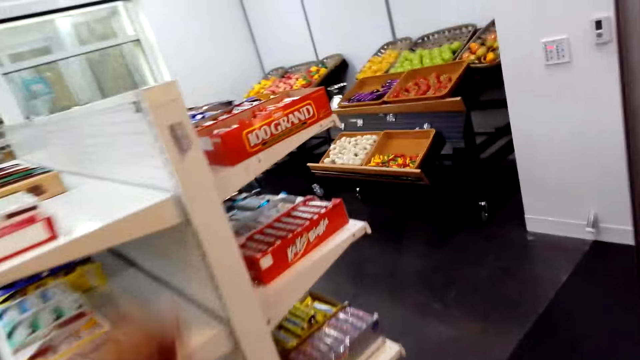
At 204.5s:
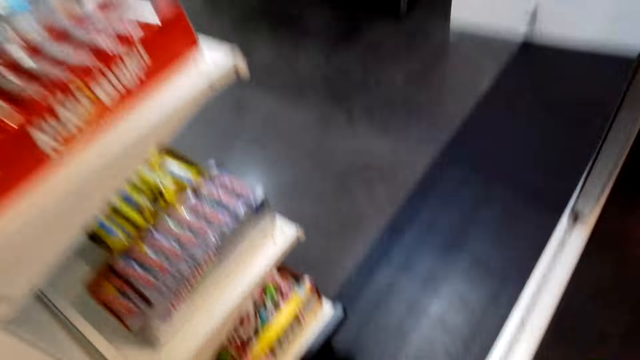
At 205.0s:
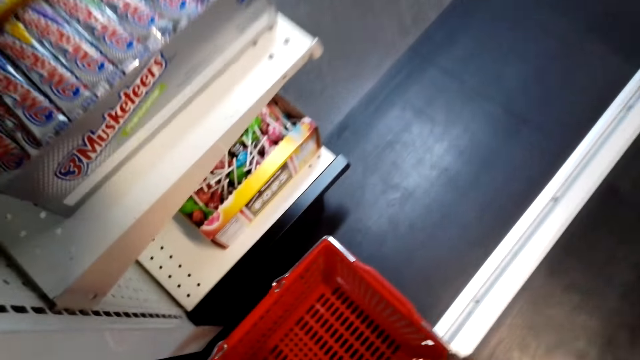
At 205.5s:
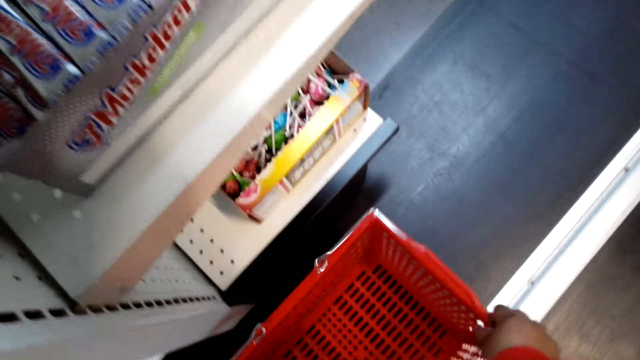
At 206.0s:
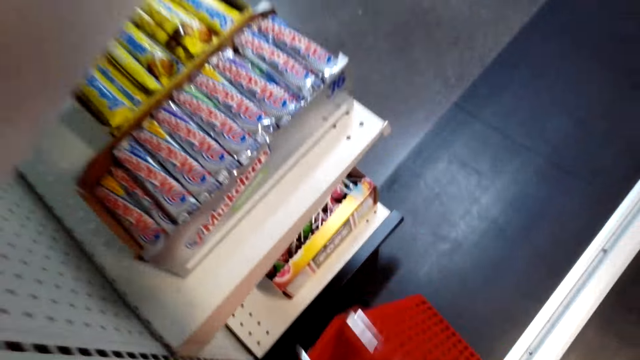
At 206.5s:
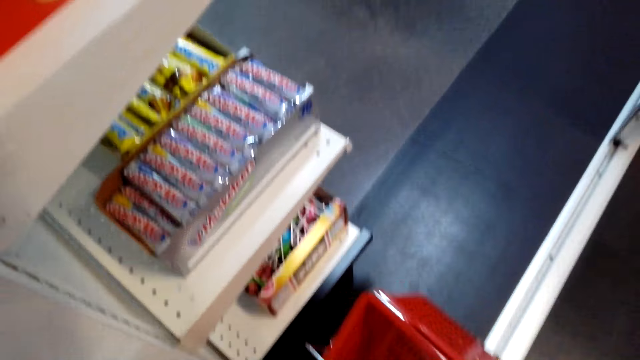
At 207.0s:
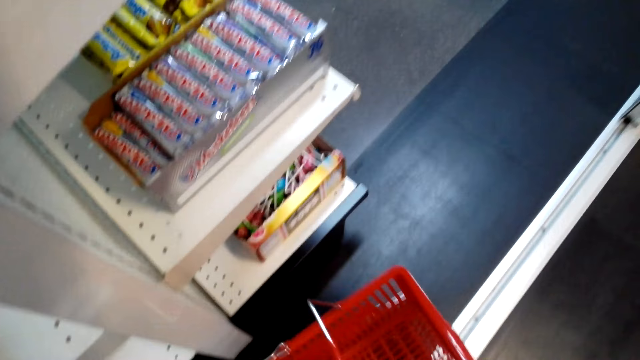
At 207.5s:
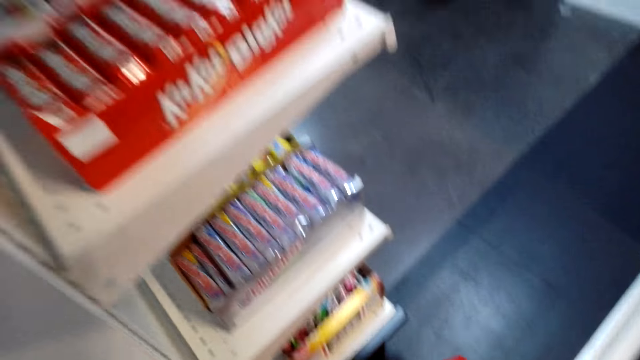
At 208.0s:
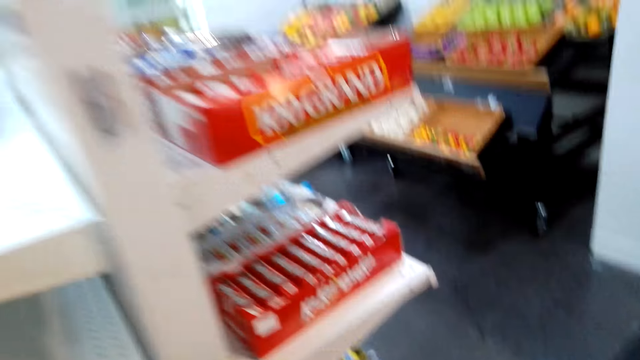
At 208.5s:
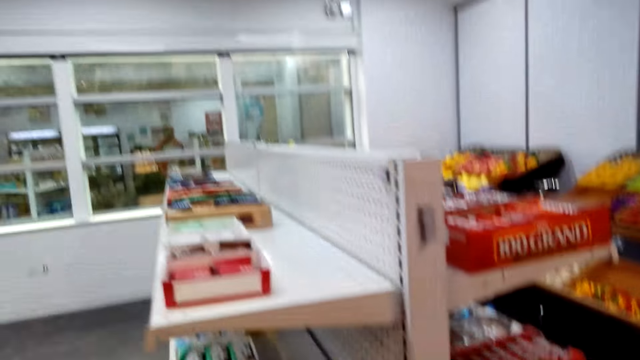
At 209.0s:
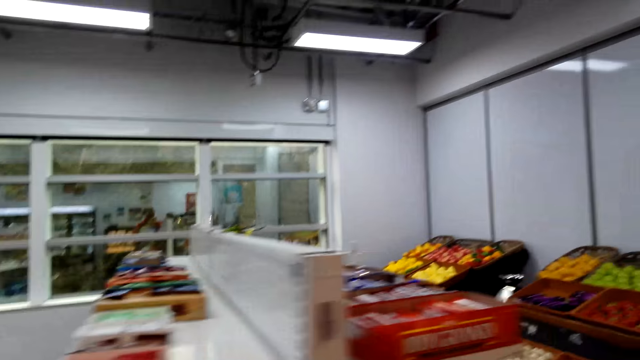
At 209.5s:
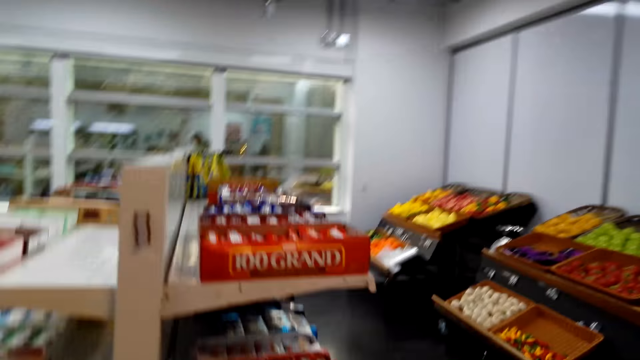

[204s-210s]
The camera wearer takes a 100 Grand from the shelf. They take the shopping basket. They put the 100 Grand in the shopping basket. They walk in the supermarket.

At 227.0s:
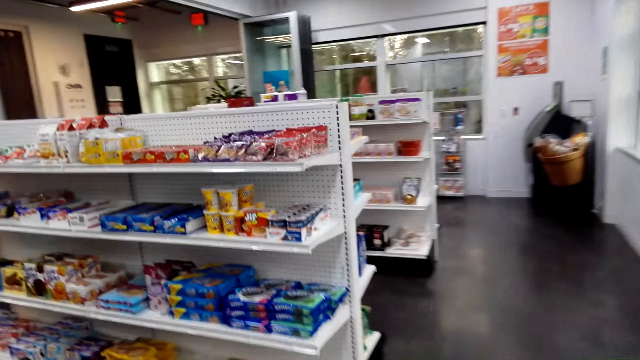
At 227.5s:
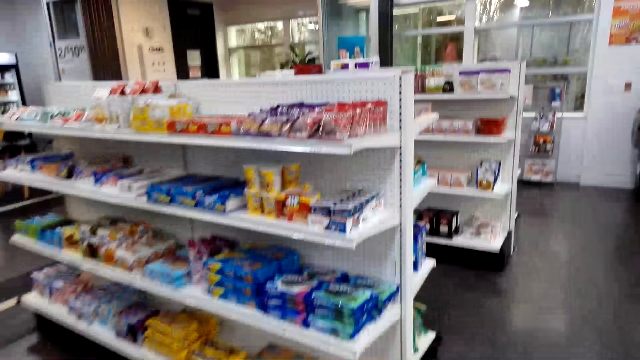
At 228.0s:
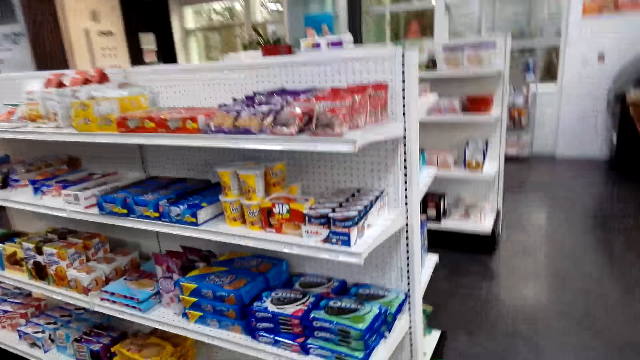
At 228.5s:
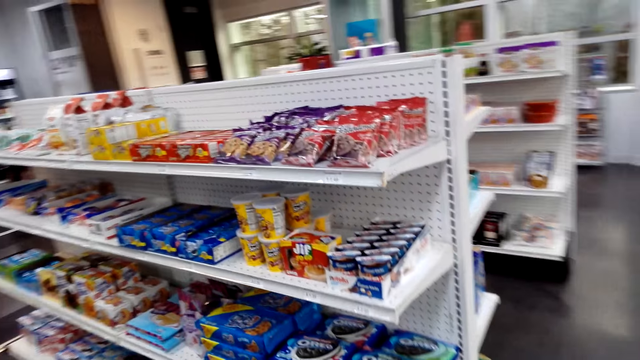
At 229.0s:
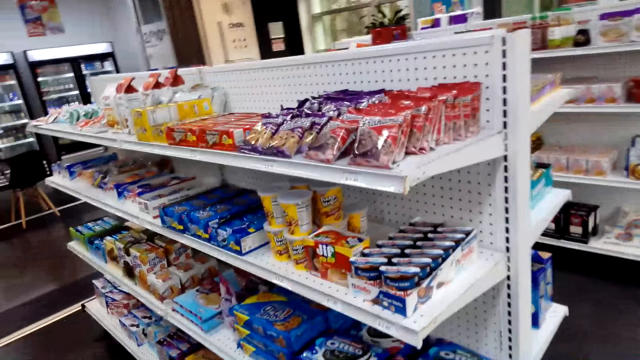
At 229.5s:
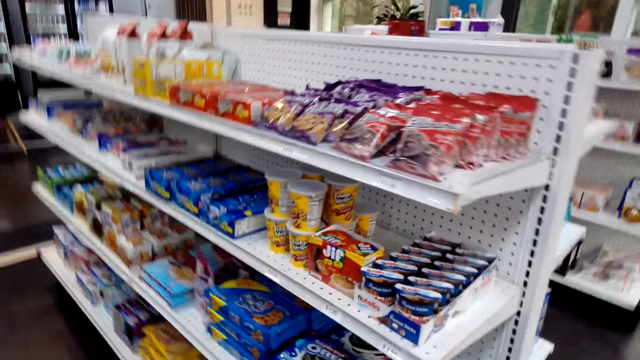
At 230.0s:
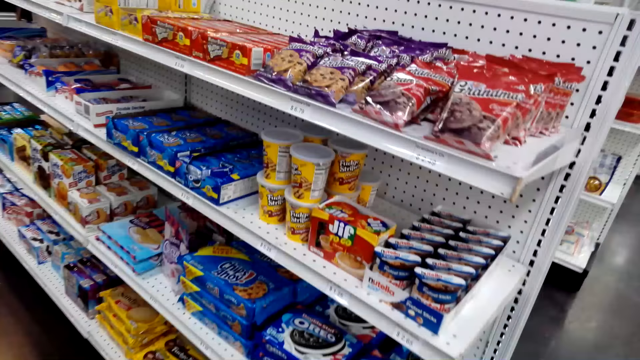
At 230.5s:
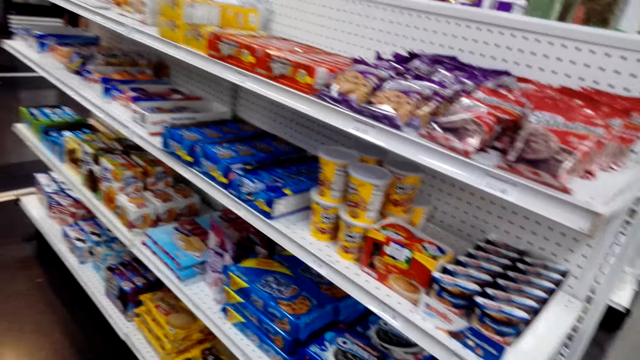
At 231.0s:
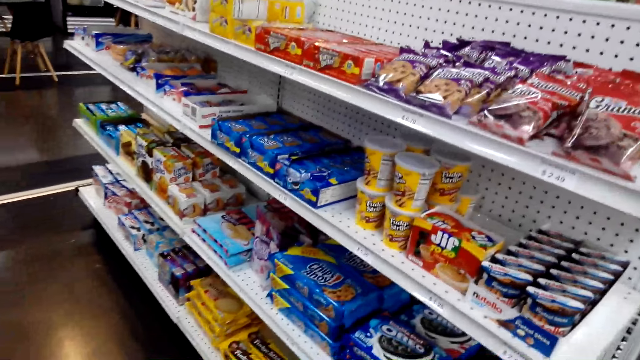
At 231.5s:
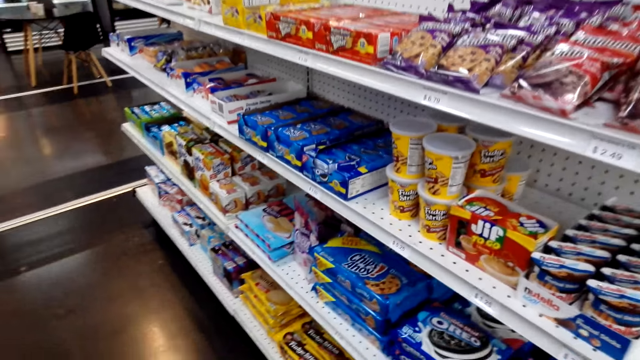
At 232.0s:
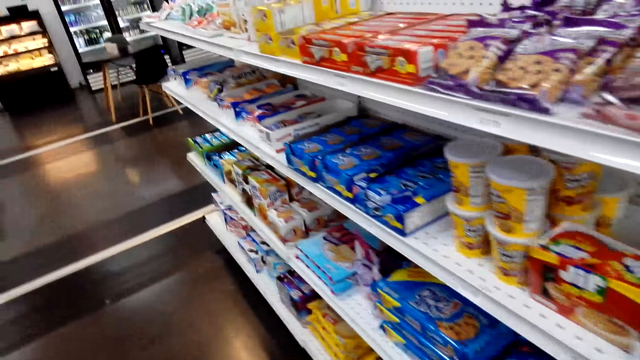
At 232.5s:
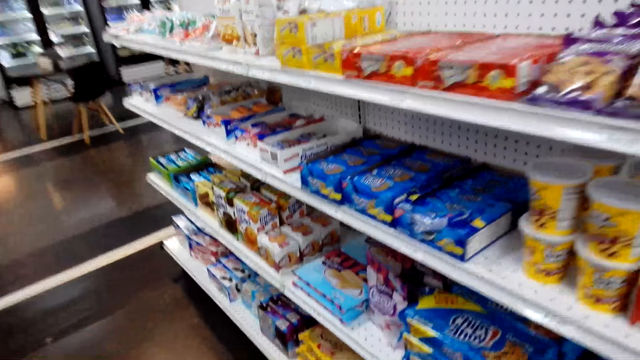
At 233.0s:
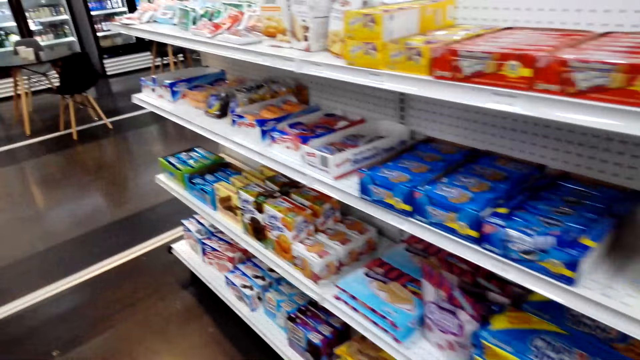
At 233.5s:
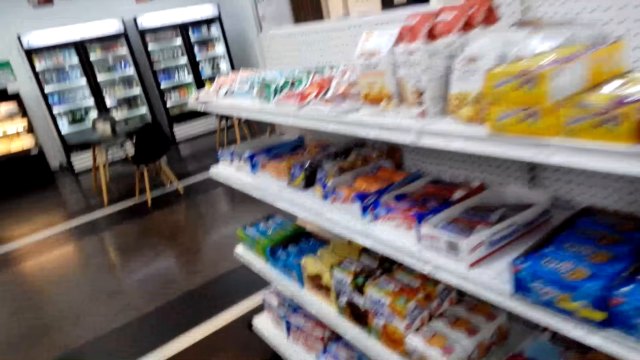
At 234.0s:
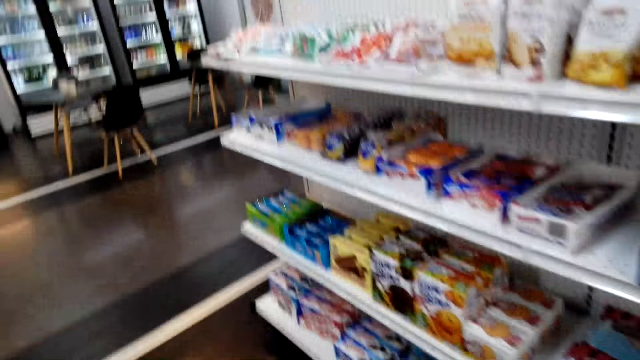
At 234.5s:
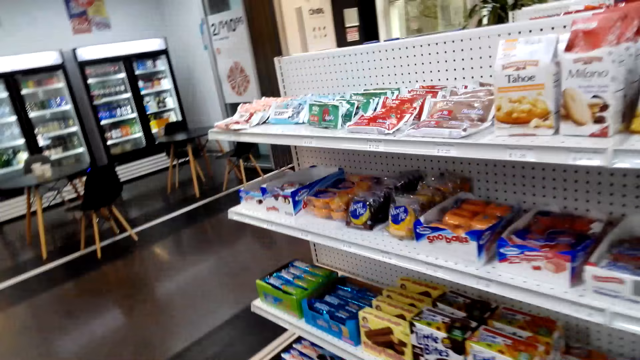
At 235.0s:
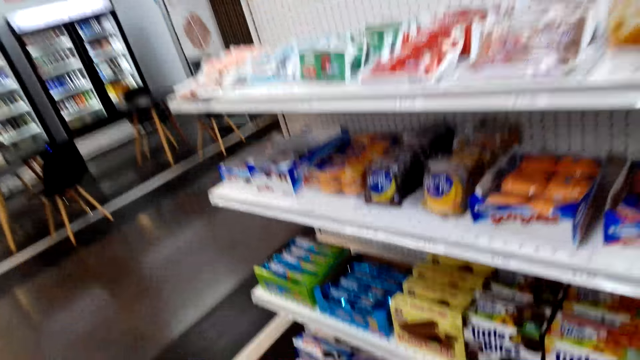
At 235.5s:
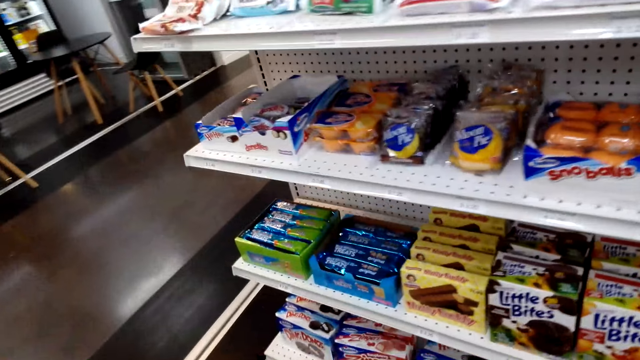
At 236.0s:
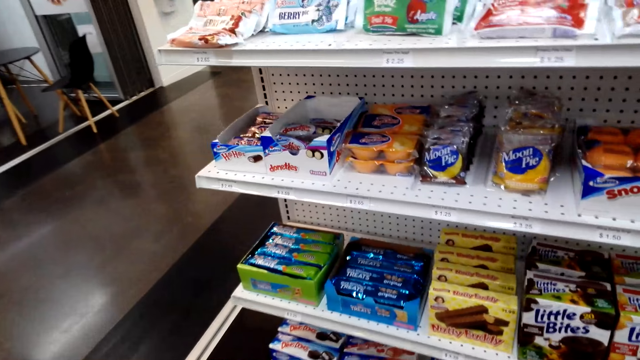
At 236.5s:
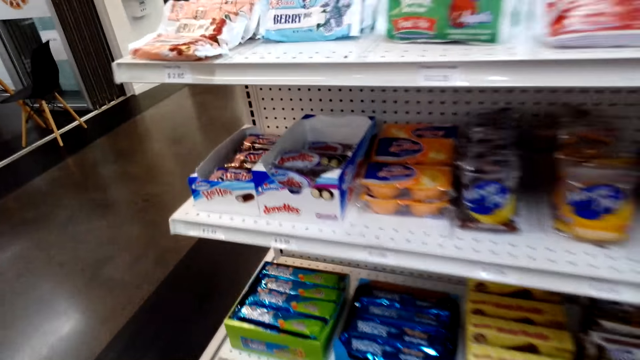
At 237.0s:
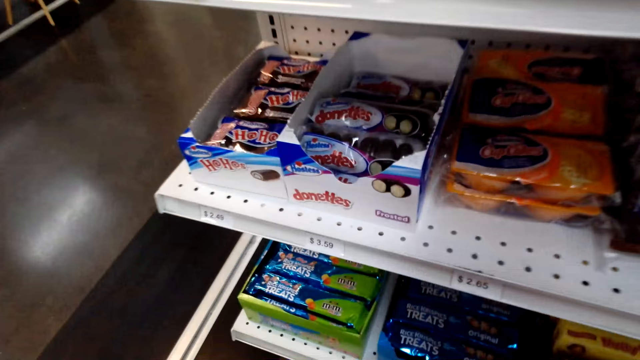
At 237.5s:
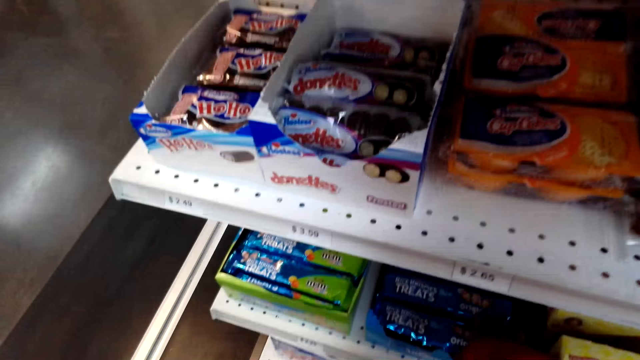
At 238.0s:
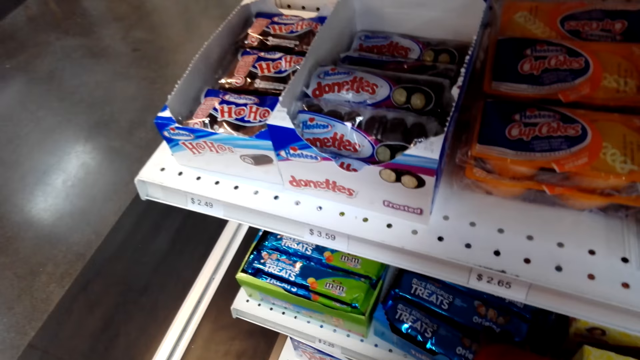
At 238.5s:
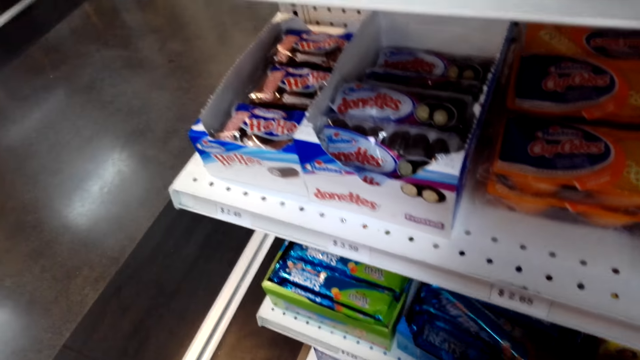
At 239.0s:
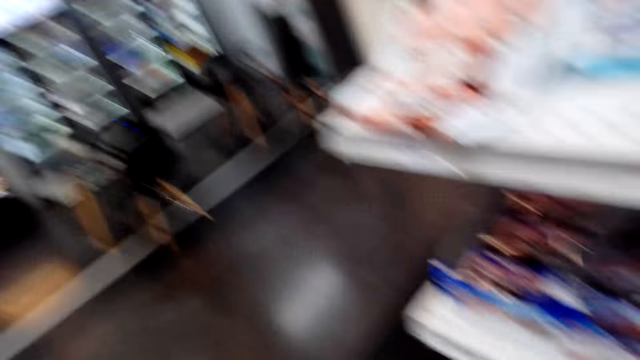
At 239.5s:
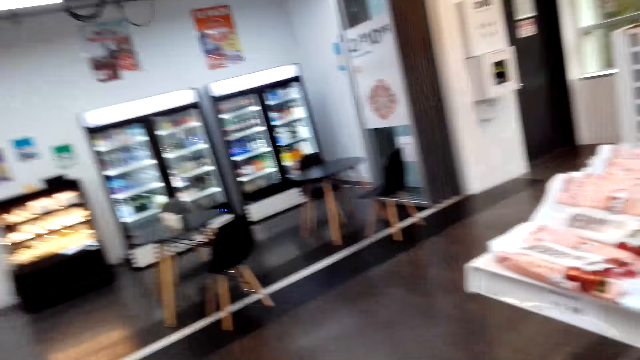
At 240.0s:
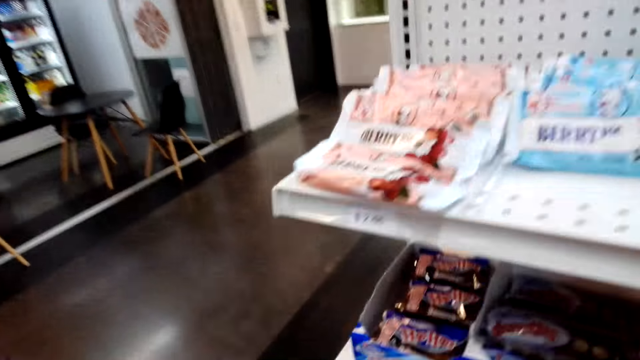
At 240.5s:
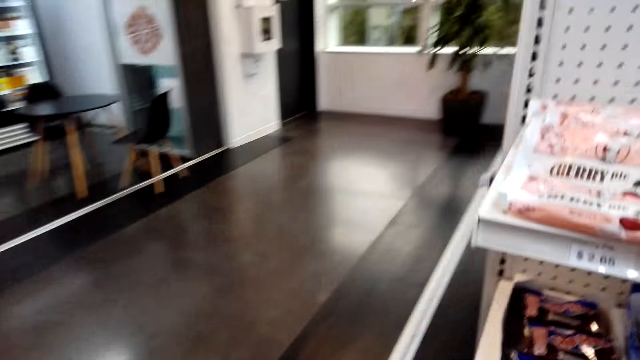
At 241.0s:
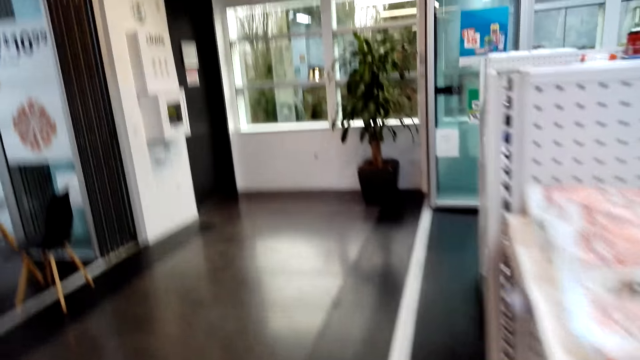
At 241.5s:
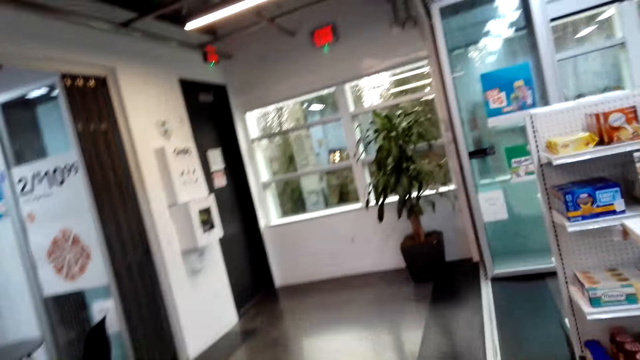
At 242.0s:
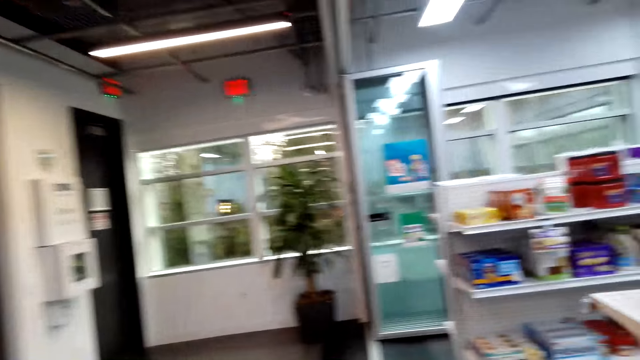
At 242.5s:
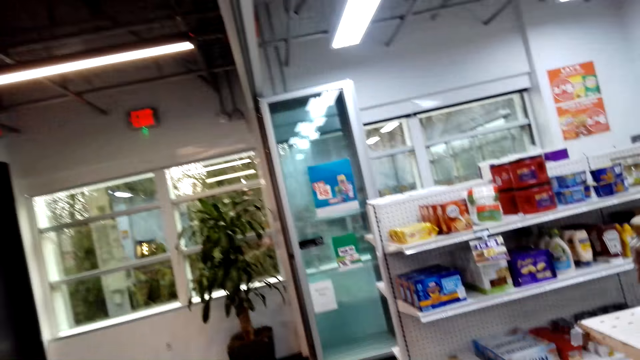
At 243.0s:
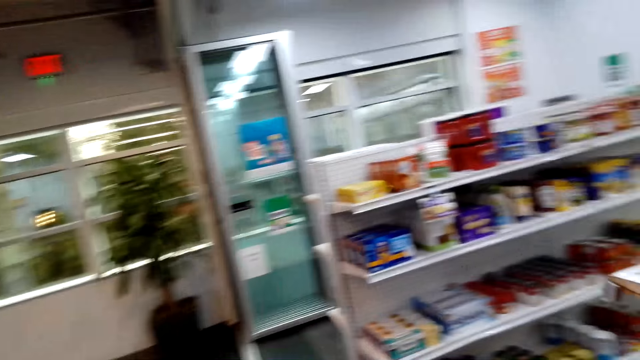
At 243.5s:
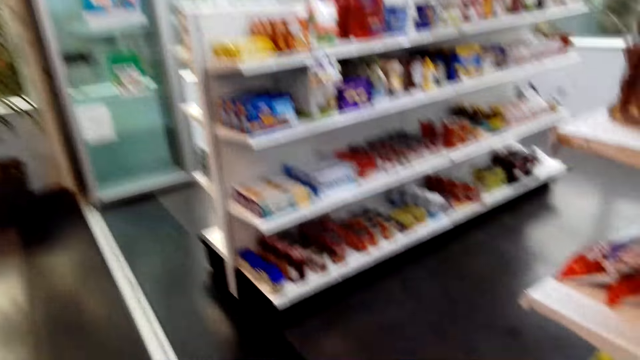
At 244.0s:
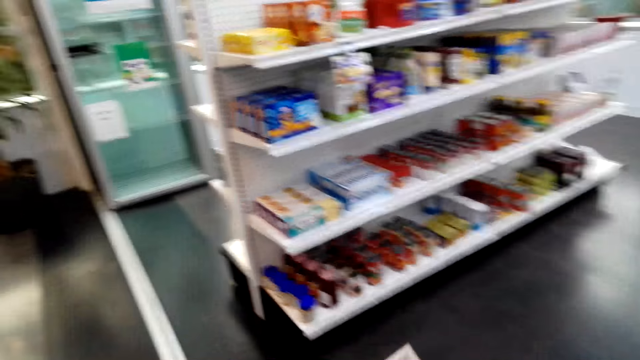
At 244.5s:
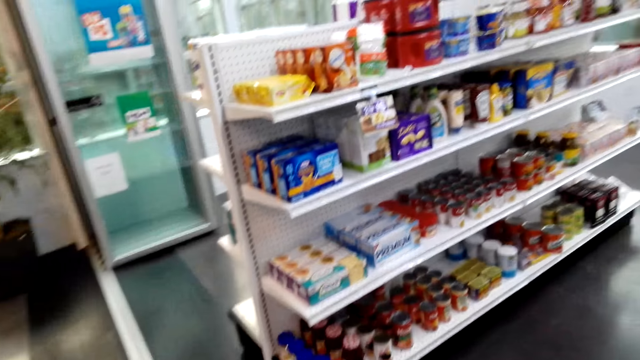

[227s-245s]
The camera wearer walks in the supermarket. They pick up Rice Krispies Treats from the shelf. They put the Rice Krispies Treats in the shopping basket. They walk in the supermarket.
